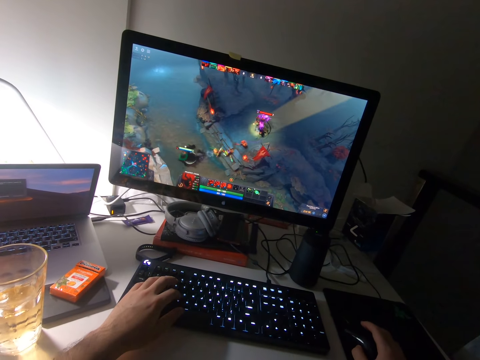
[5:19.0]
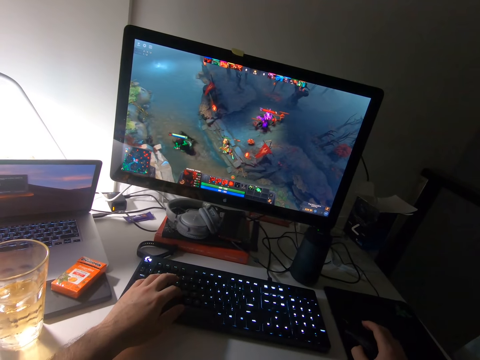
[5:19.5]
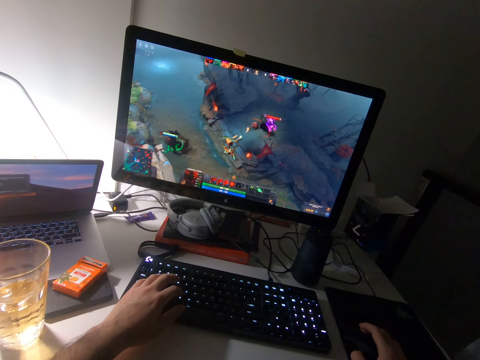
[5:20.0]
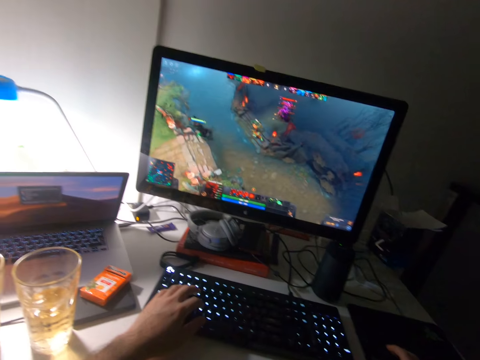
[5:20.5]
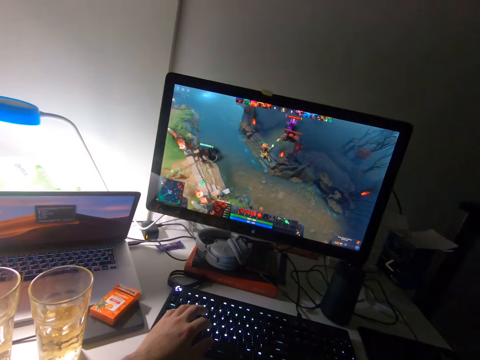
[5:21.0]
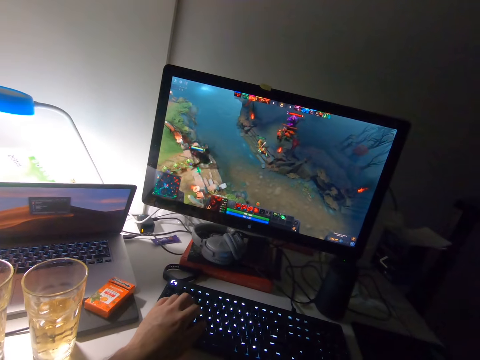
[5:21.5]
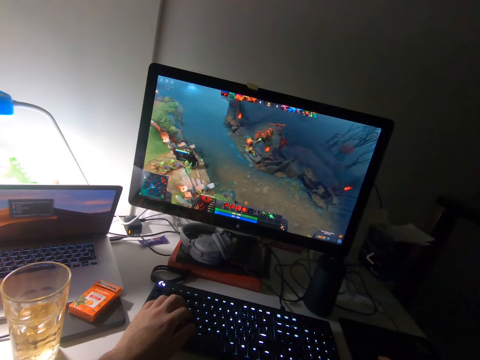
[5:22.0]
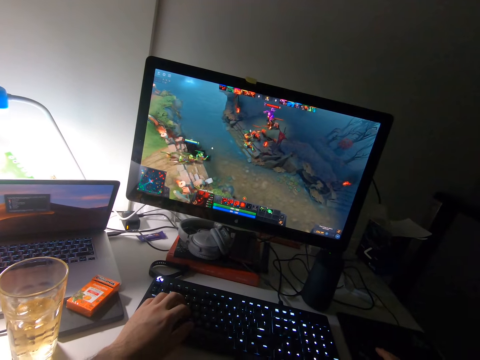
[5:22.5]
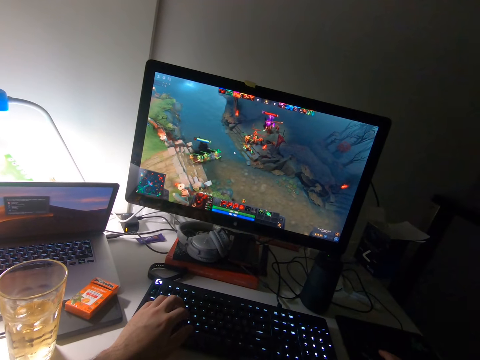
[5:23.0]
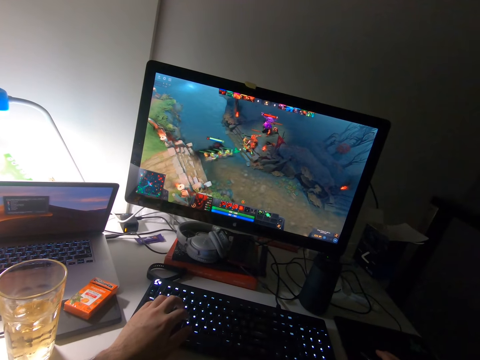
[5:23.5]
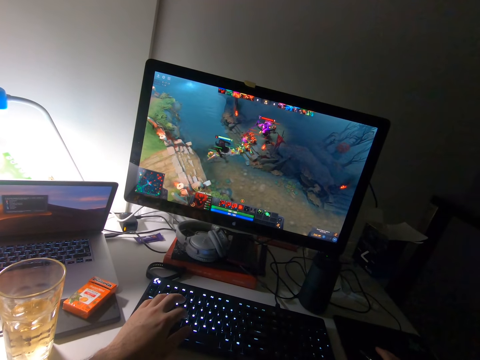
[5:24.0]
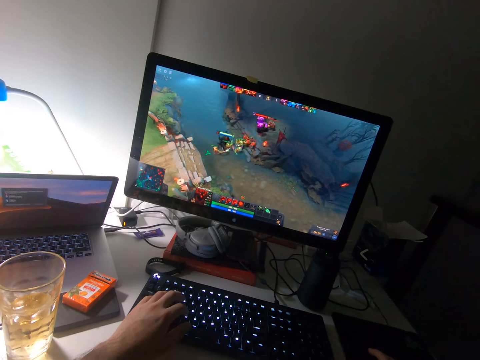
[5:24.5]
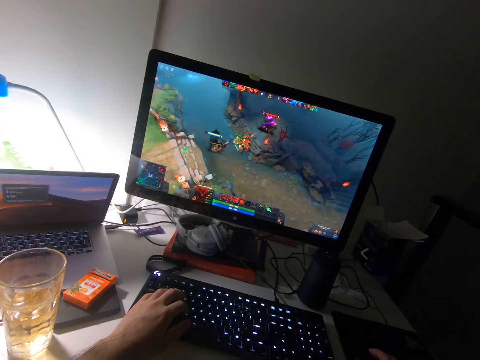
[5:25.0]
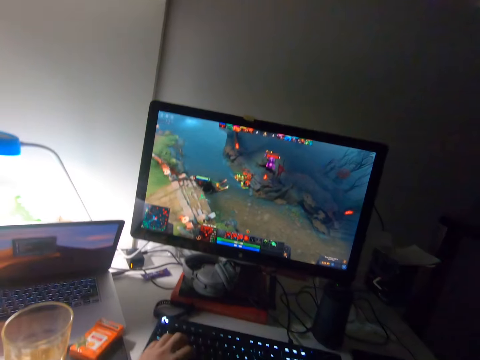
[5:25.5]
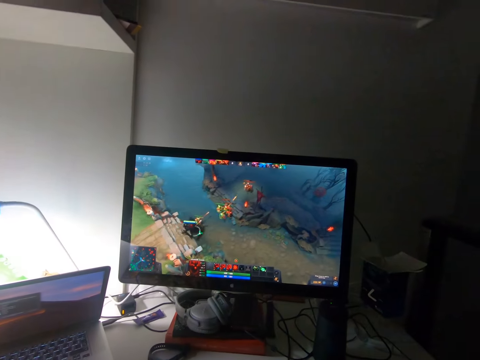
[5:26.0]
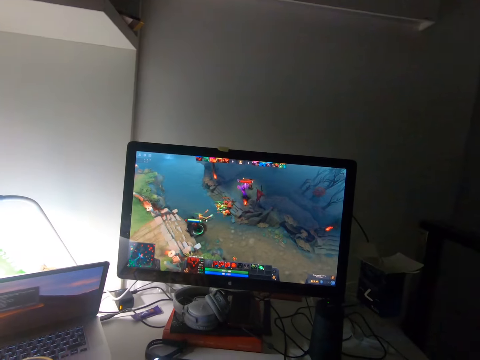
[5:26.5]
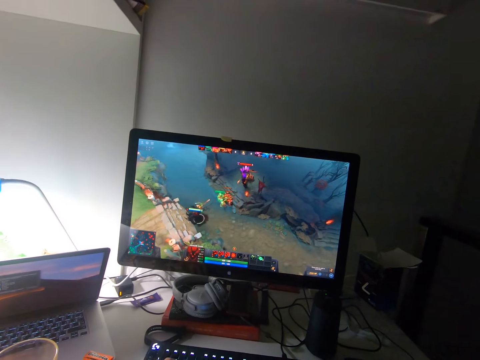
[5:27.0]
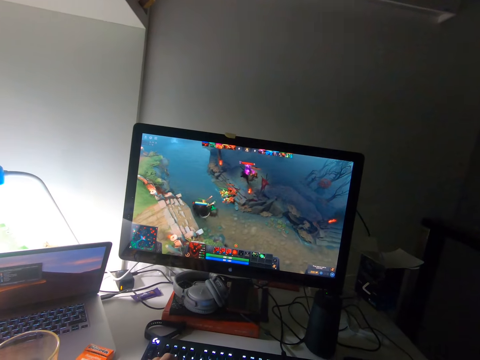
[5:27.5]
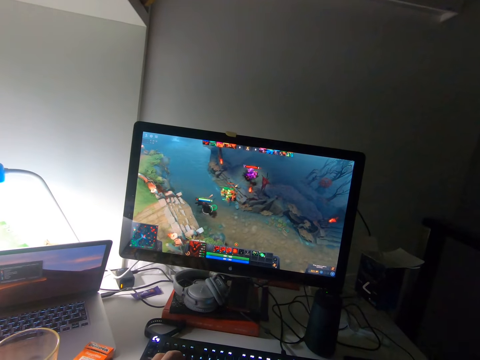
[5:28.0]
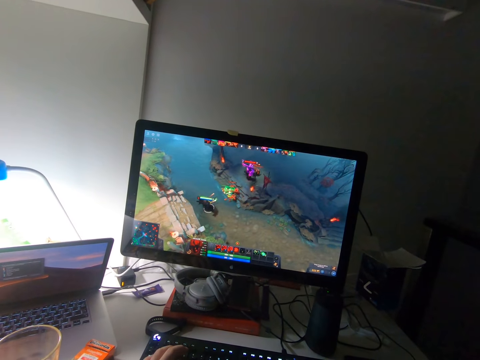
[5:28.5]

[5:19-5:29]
The camera wearer plays a video game. They stare at the monitor.

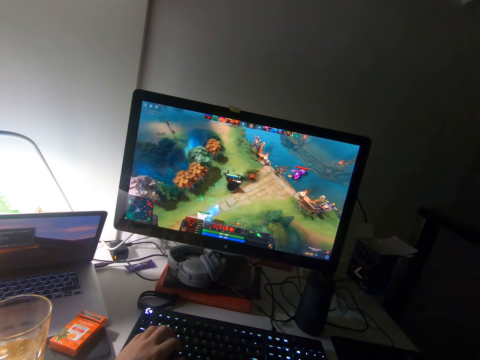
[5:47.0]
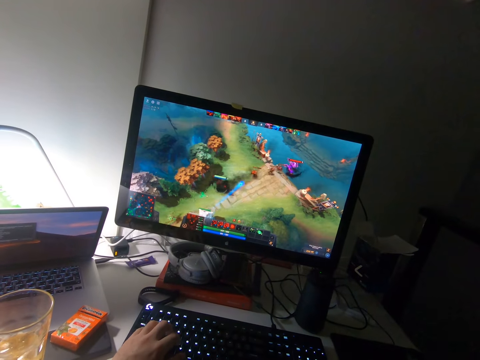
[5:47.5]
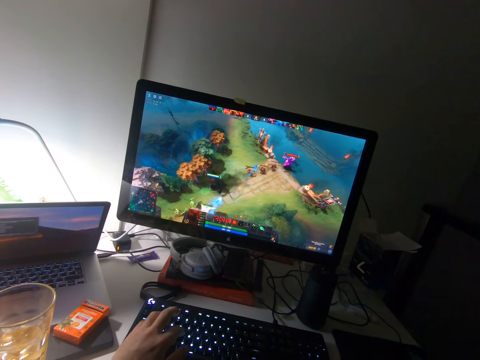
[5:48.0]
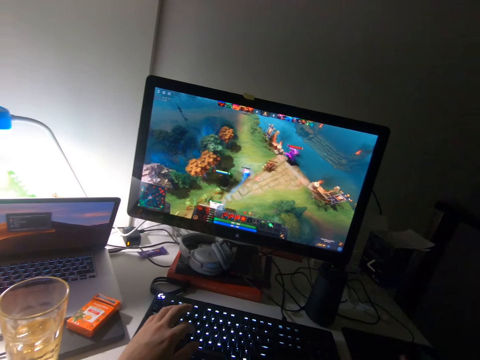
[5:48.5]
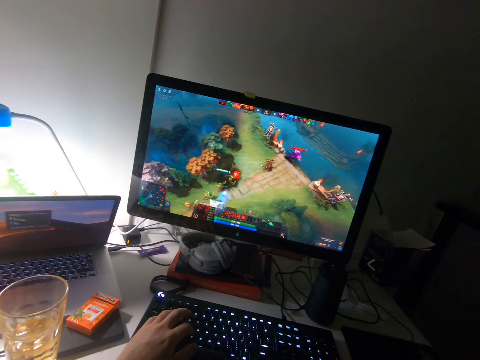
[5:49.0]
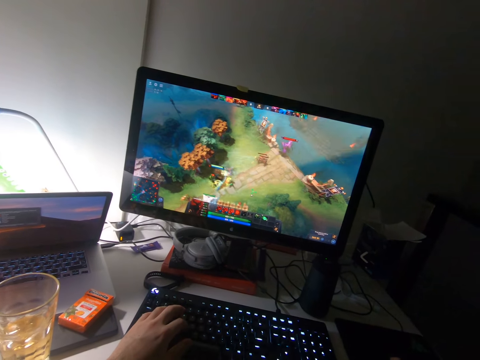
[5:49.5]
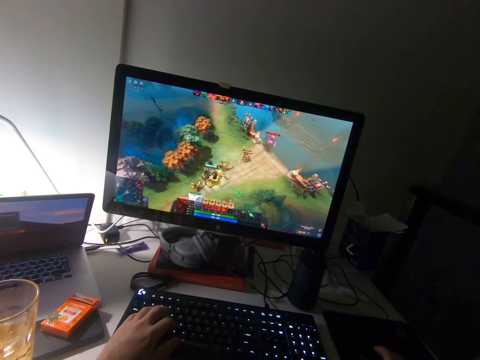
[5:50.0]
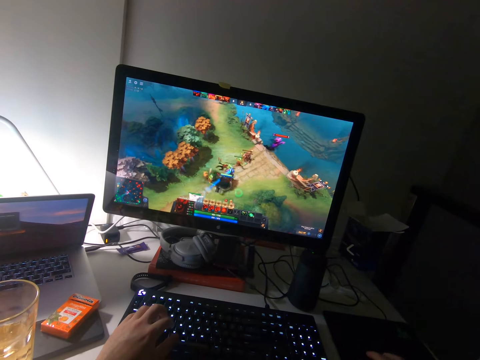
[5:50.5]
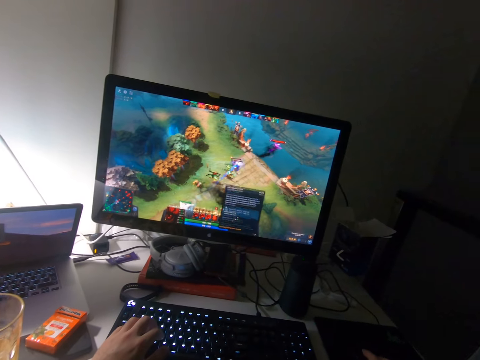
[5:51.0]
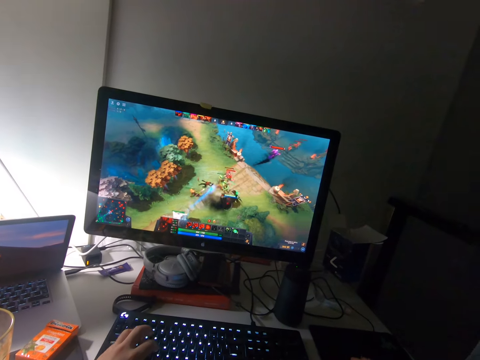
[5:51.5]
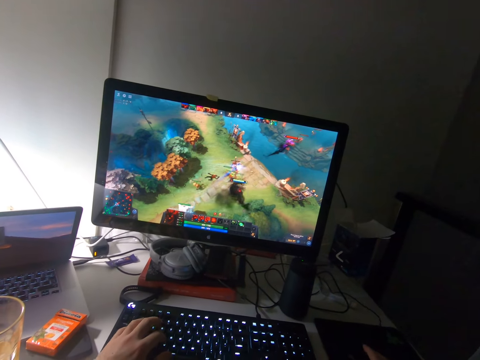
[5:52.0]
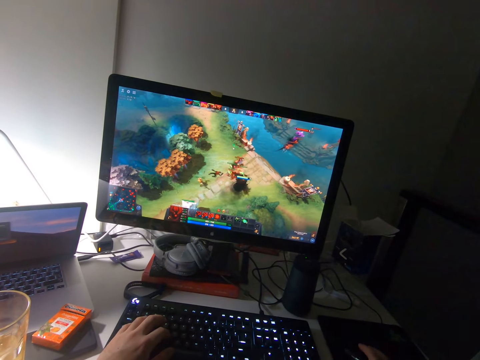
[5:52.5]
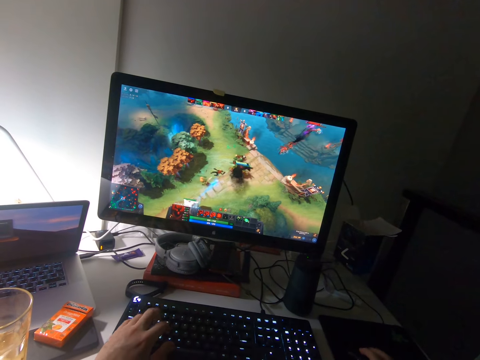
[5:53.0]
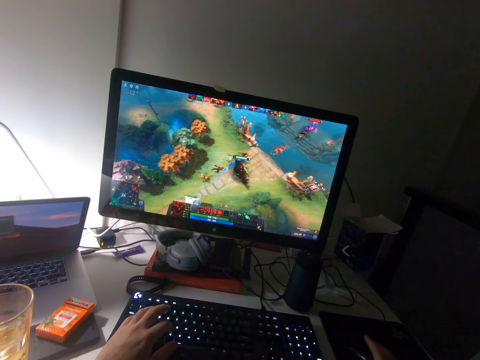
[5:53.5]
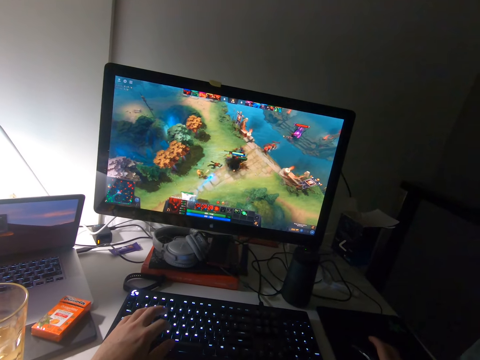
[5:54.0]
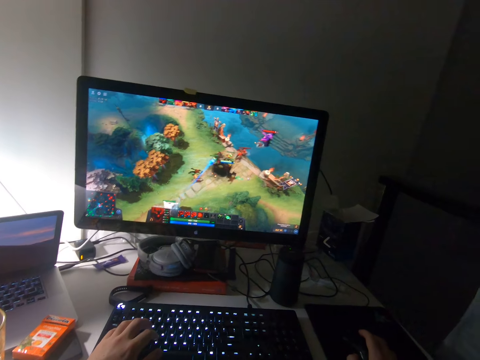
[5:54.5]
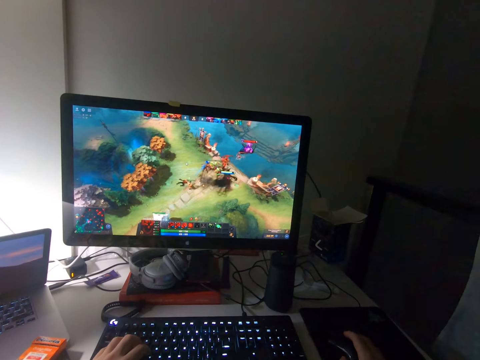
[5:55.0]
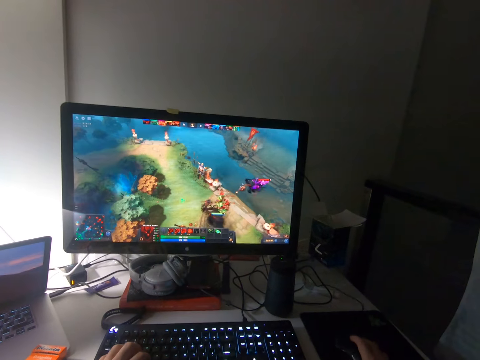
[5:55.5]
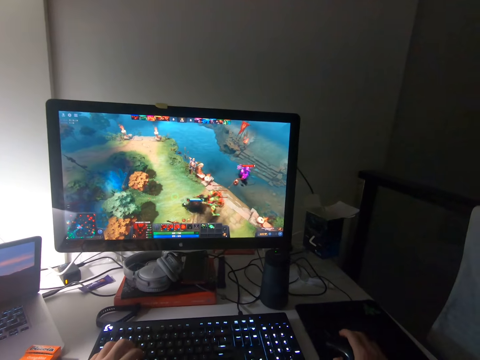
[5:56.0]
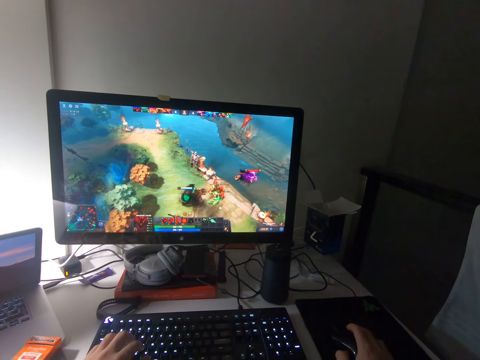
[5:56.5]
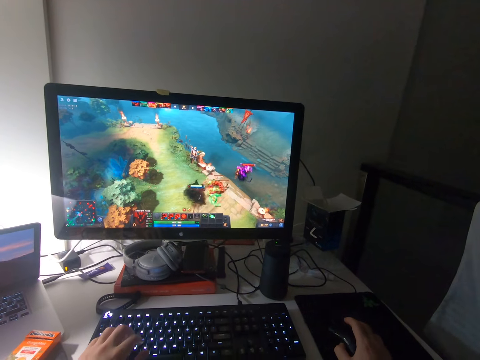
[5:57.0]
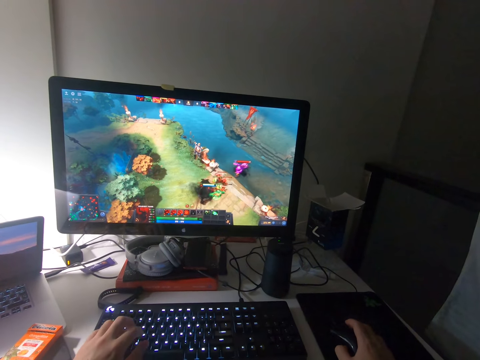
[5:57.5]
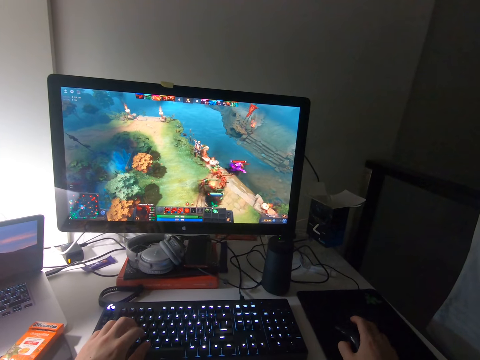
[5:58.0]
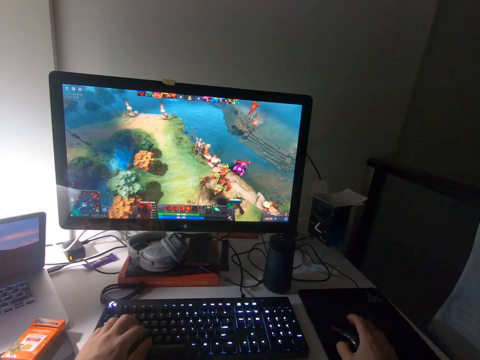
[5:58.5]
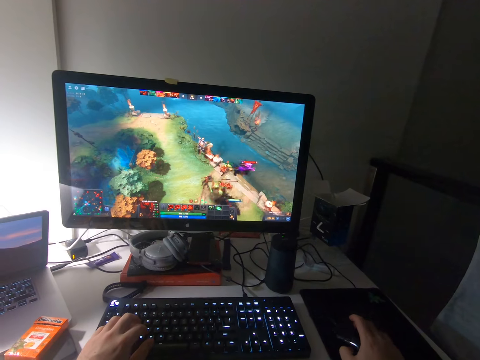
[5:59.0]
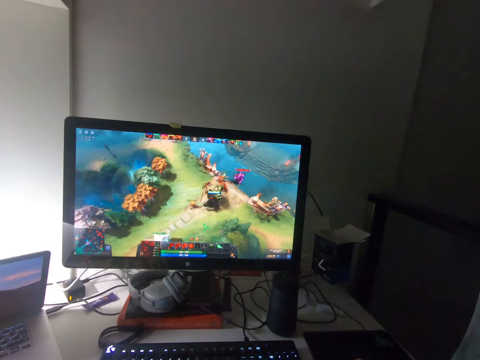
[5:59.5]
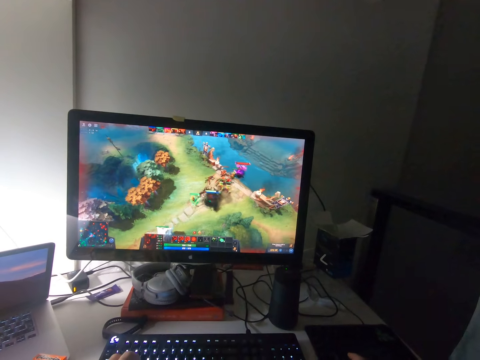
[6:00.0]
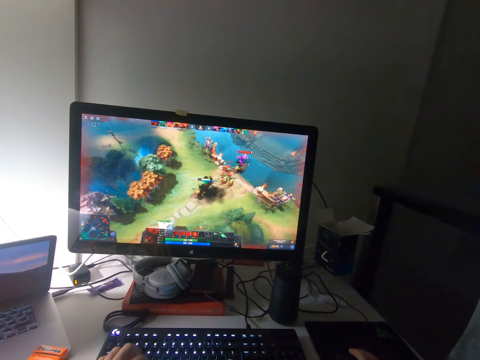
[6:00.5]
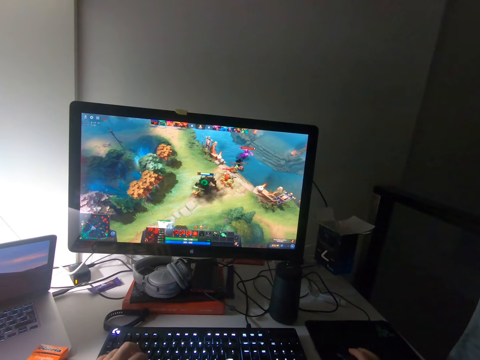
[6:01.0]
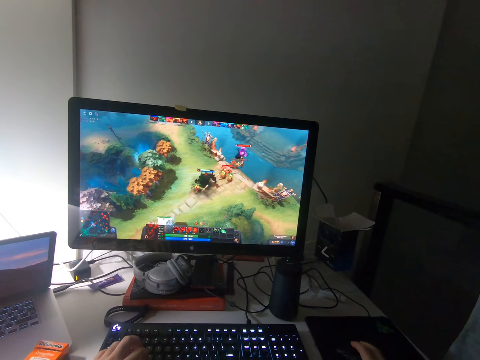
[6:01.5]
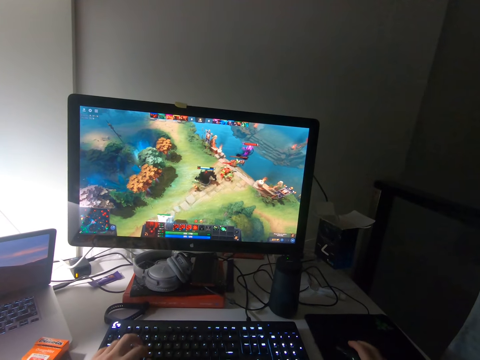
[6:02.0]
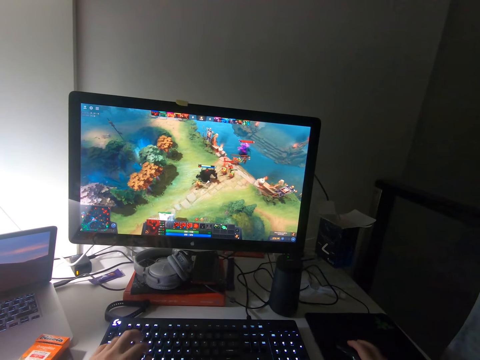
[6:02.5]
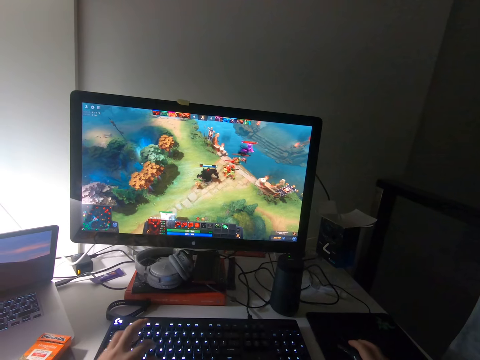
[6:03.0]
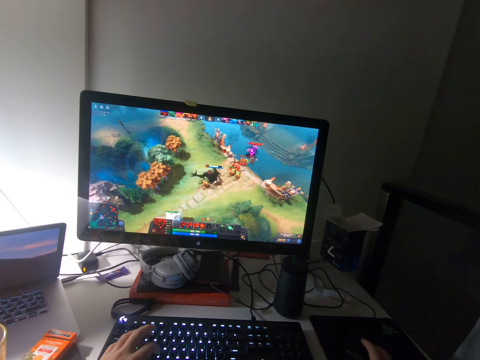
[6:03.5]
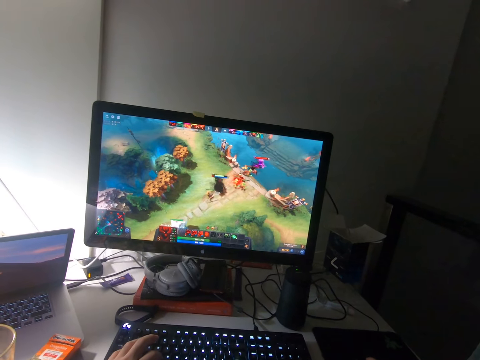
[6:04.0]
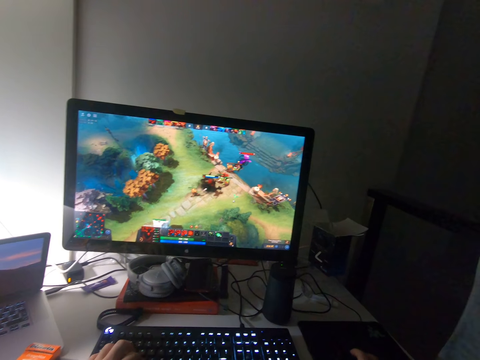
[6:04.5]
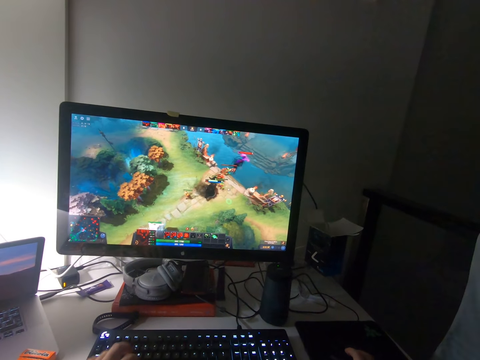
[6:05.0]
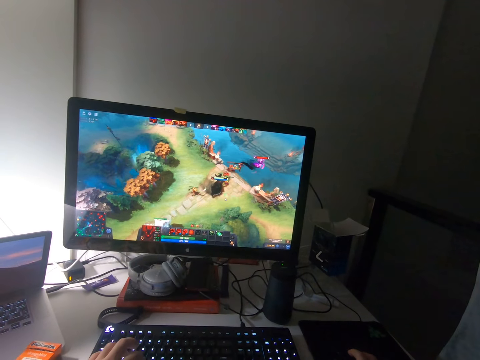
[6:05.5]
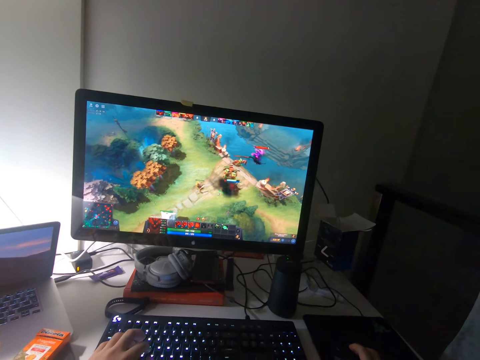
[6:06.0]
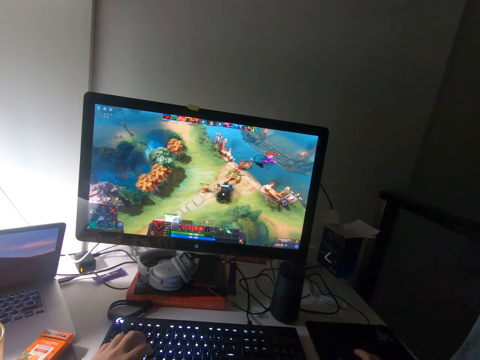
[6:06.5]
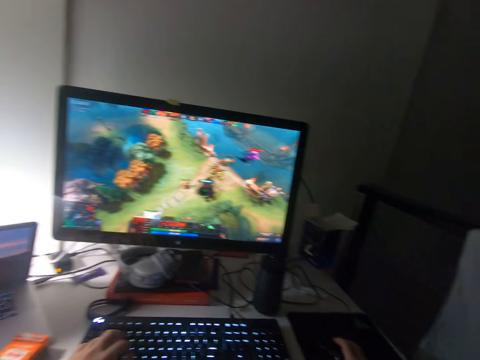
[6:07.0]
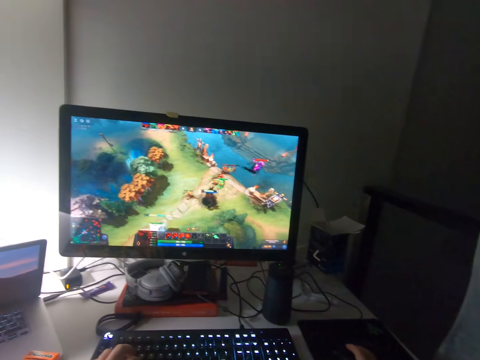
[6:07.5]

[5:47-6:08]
The camera wearer clicks on the keyboard. They play a video game. They click on the keyboard. They play a video game. They click on the keyboard. They play a video game.
